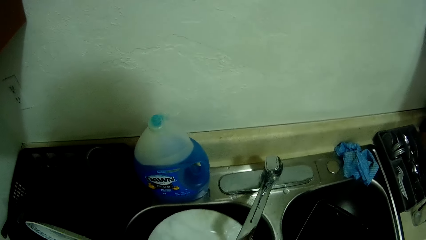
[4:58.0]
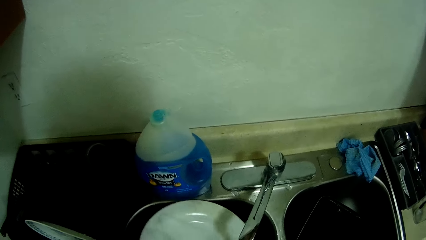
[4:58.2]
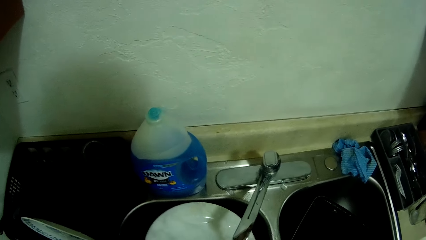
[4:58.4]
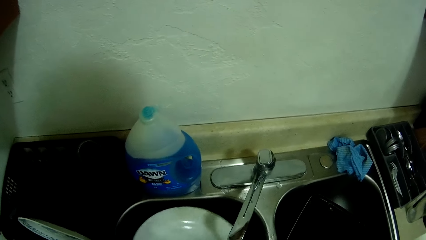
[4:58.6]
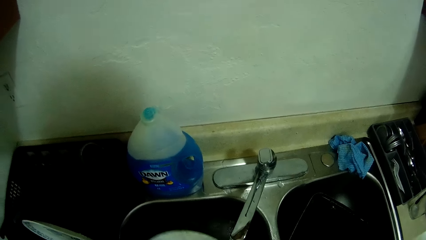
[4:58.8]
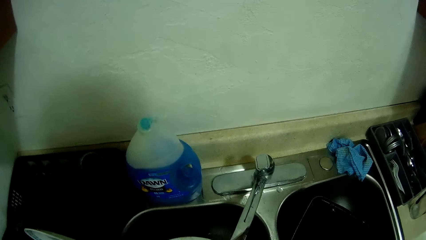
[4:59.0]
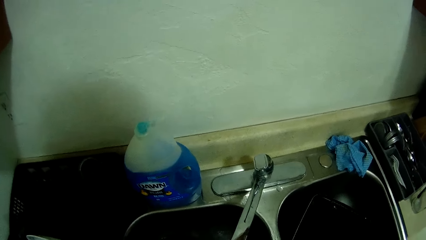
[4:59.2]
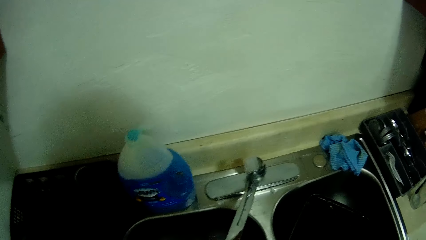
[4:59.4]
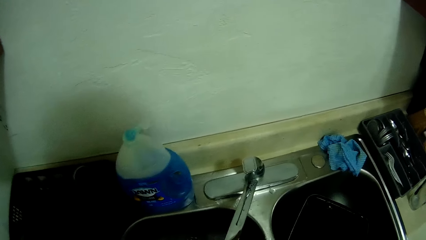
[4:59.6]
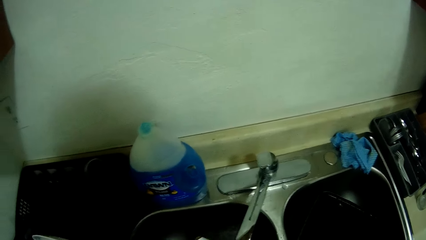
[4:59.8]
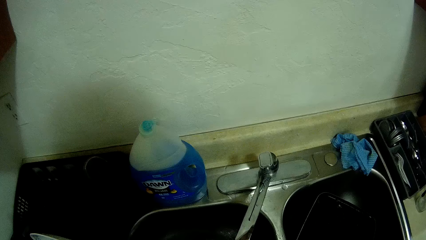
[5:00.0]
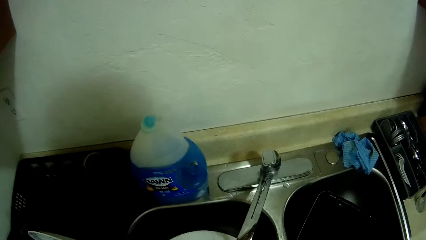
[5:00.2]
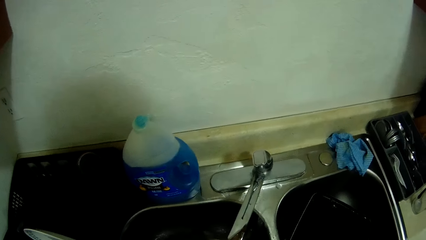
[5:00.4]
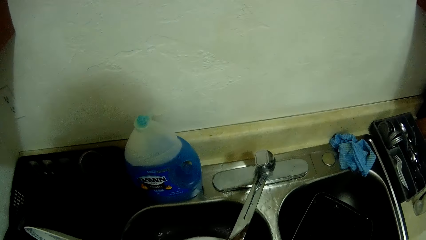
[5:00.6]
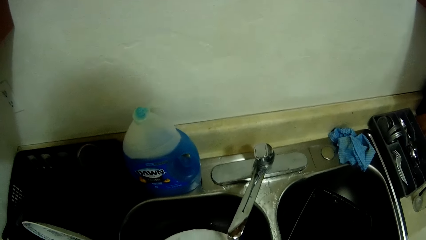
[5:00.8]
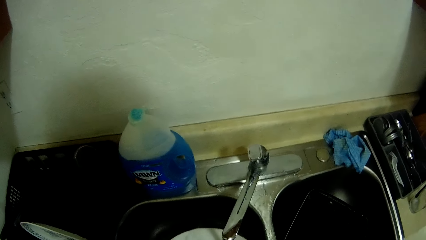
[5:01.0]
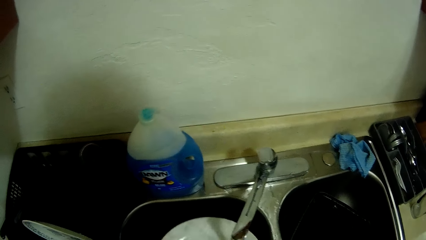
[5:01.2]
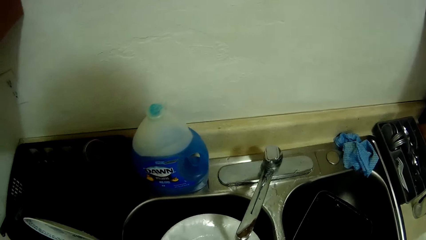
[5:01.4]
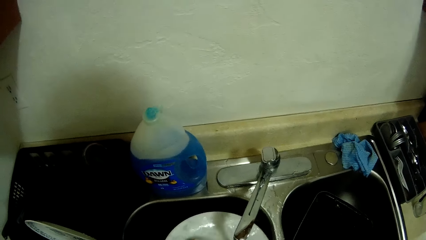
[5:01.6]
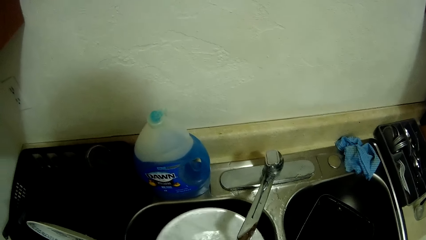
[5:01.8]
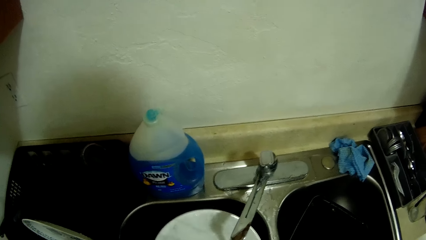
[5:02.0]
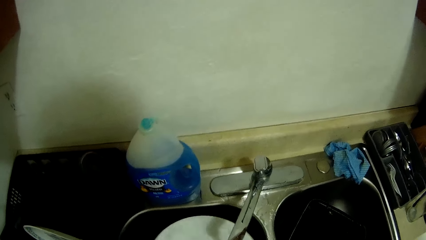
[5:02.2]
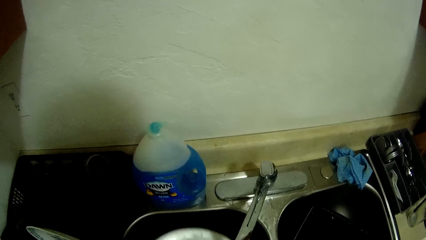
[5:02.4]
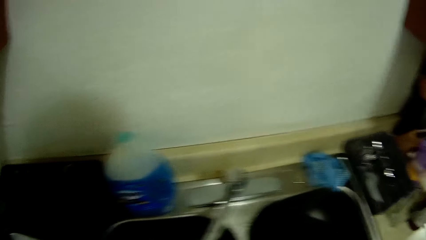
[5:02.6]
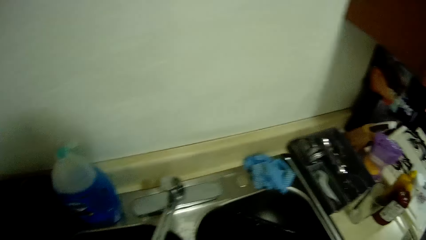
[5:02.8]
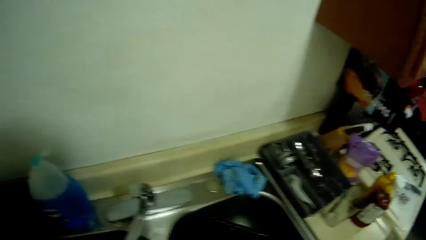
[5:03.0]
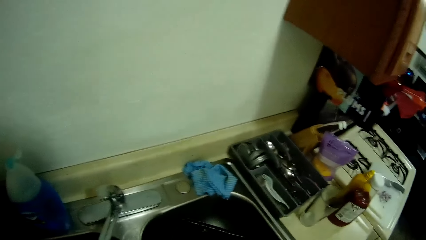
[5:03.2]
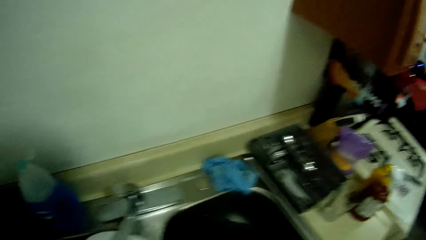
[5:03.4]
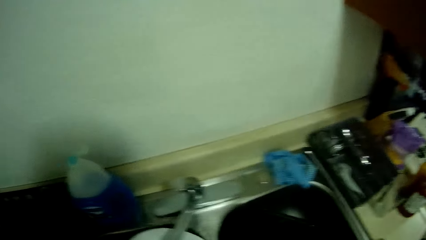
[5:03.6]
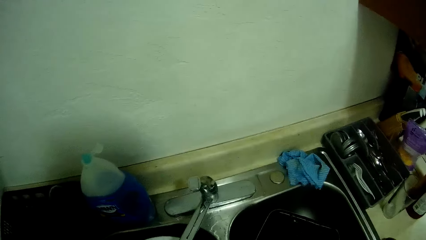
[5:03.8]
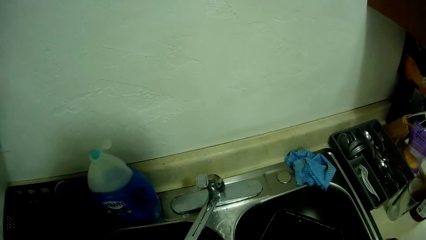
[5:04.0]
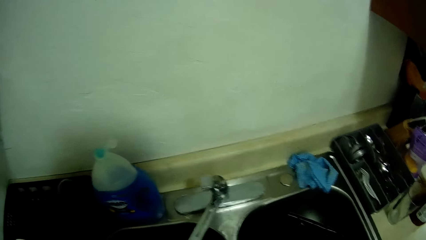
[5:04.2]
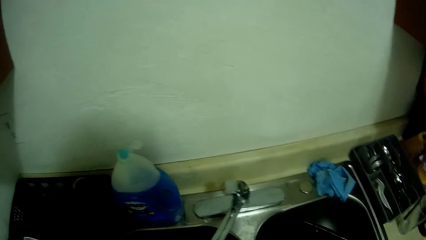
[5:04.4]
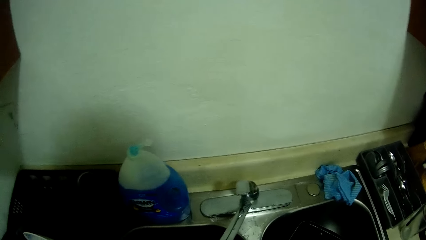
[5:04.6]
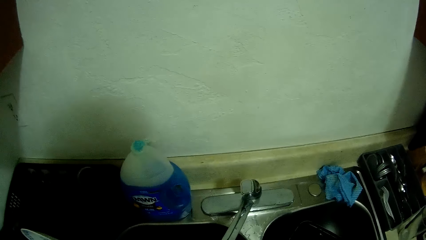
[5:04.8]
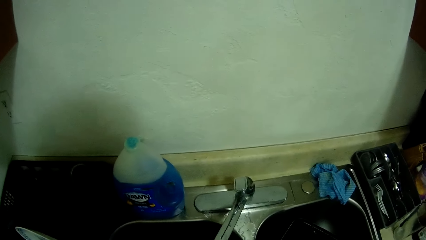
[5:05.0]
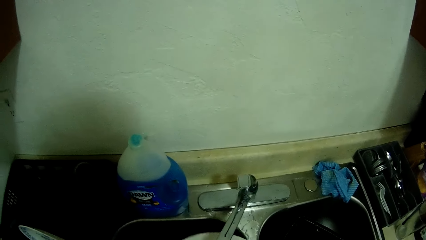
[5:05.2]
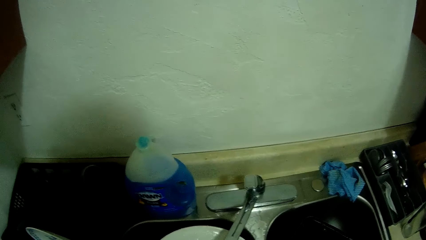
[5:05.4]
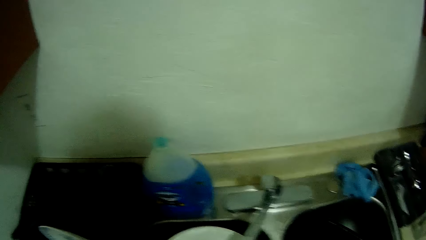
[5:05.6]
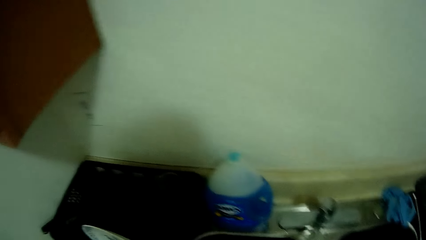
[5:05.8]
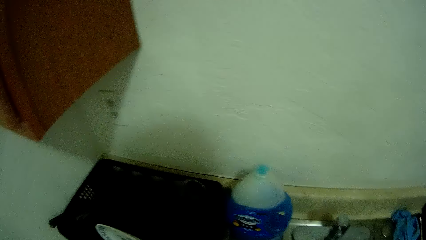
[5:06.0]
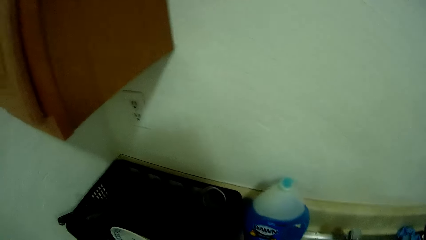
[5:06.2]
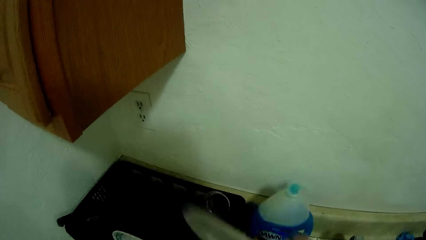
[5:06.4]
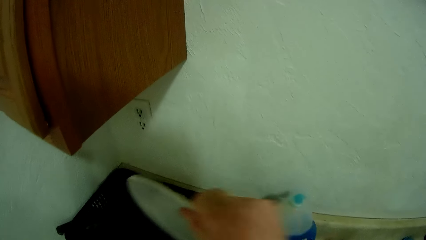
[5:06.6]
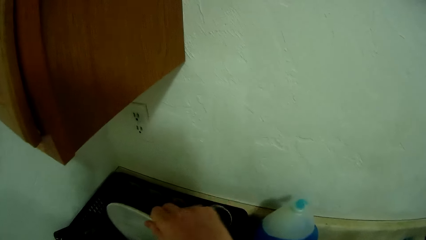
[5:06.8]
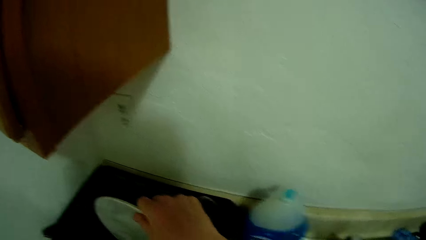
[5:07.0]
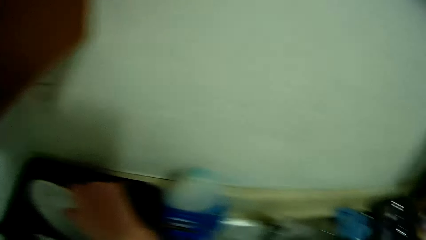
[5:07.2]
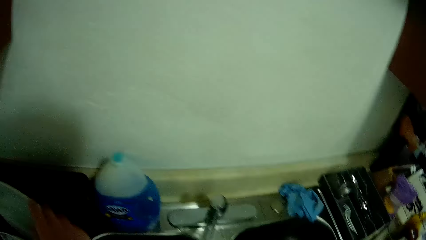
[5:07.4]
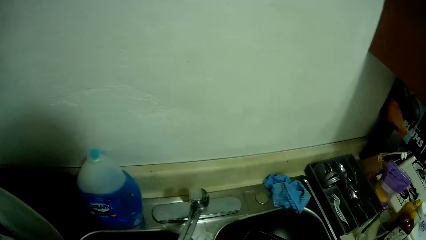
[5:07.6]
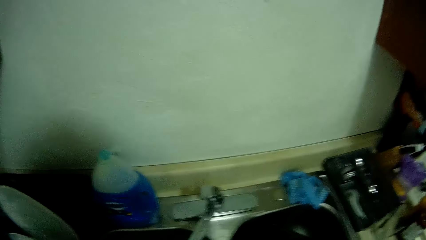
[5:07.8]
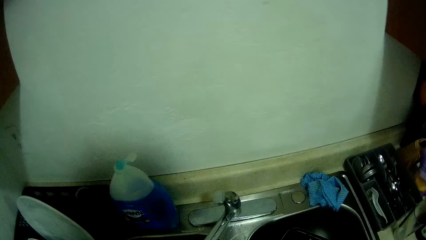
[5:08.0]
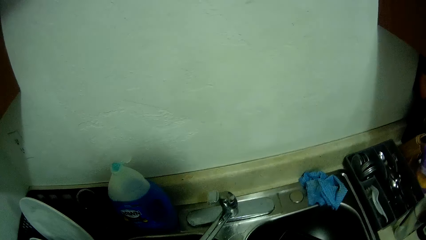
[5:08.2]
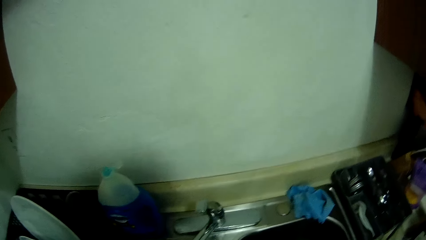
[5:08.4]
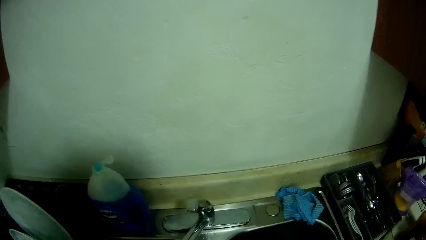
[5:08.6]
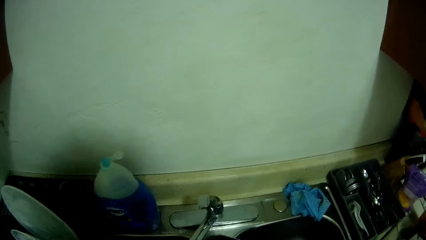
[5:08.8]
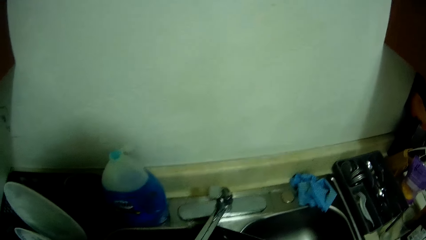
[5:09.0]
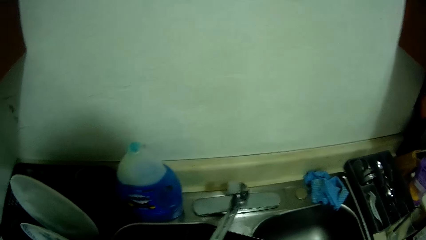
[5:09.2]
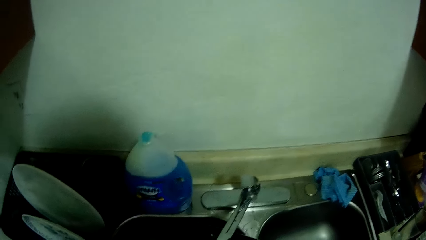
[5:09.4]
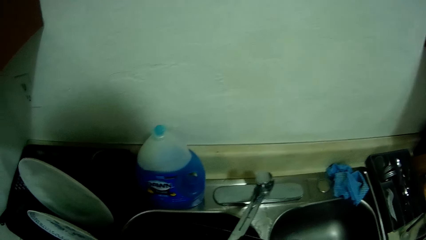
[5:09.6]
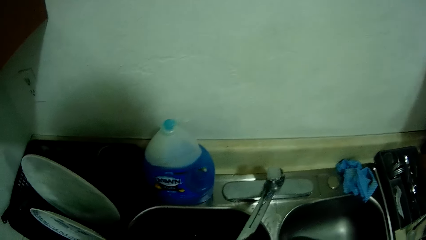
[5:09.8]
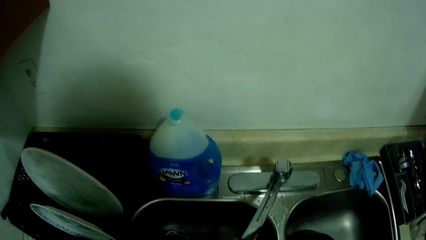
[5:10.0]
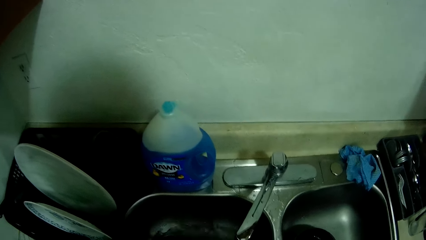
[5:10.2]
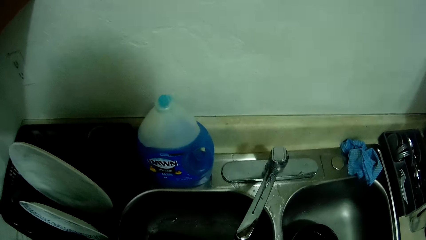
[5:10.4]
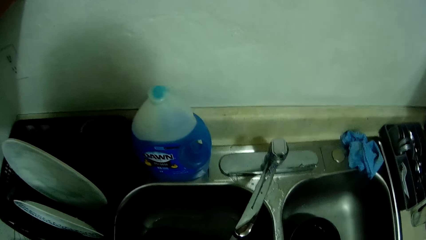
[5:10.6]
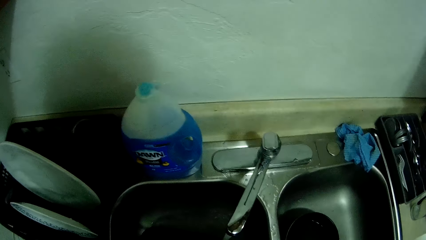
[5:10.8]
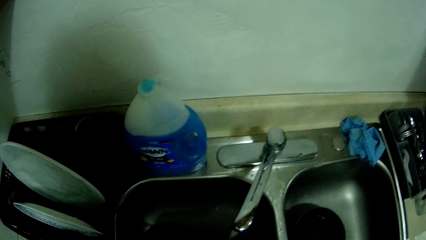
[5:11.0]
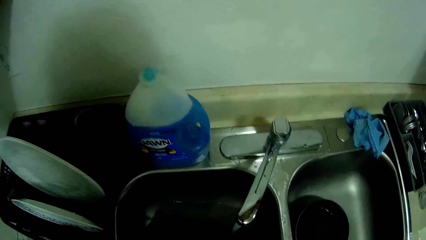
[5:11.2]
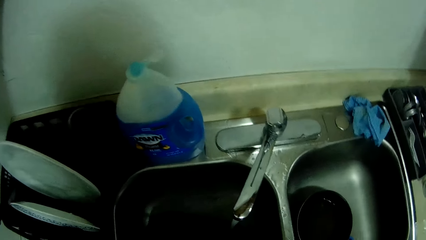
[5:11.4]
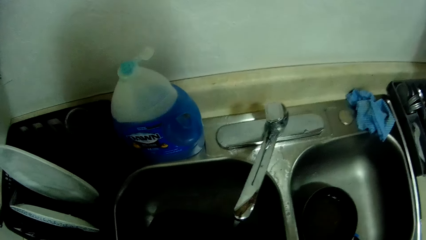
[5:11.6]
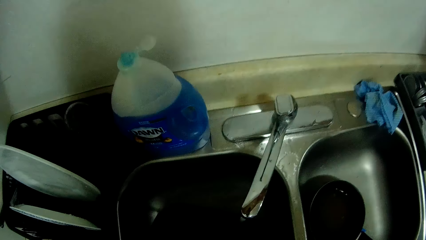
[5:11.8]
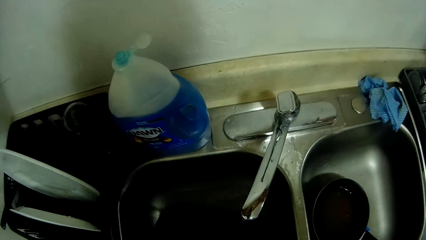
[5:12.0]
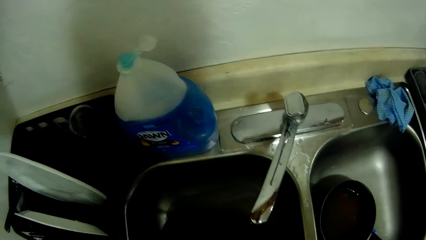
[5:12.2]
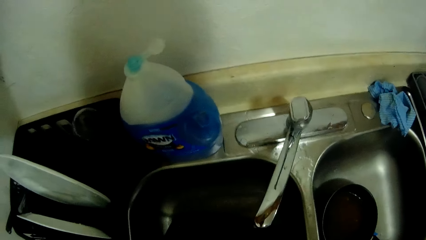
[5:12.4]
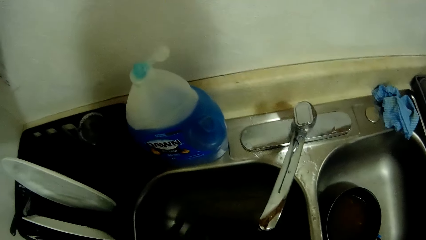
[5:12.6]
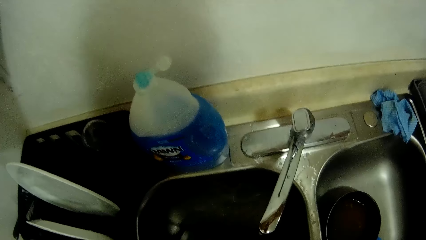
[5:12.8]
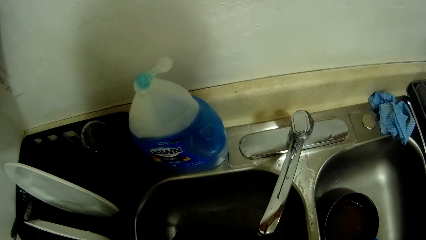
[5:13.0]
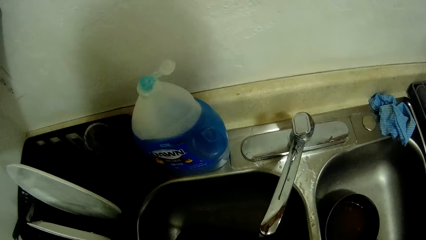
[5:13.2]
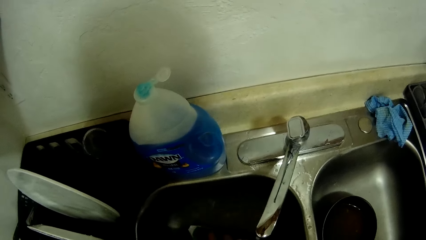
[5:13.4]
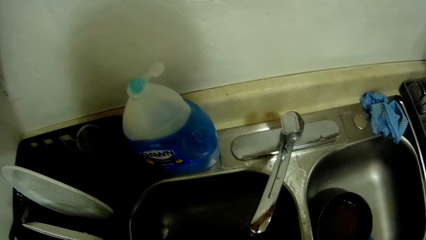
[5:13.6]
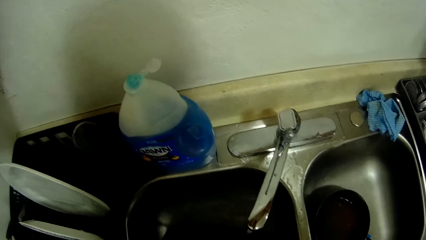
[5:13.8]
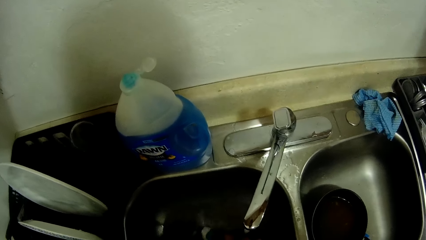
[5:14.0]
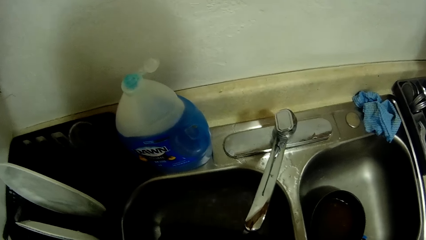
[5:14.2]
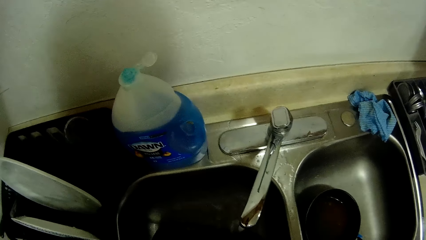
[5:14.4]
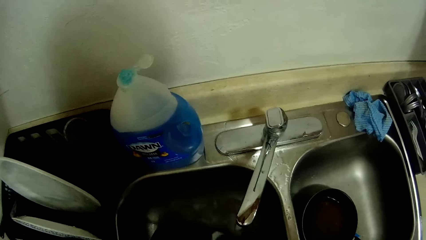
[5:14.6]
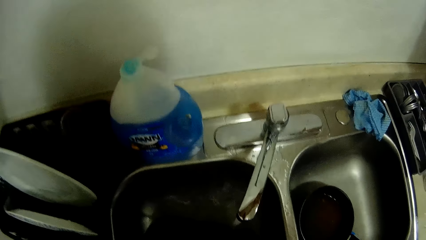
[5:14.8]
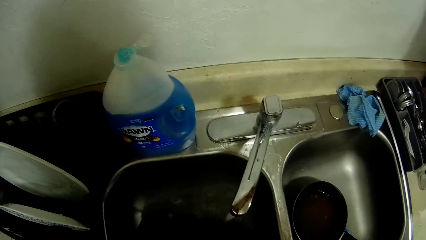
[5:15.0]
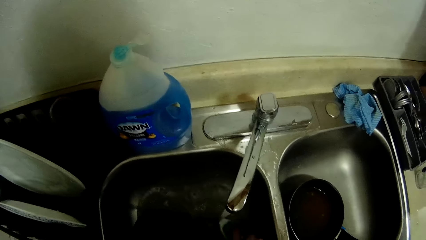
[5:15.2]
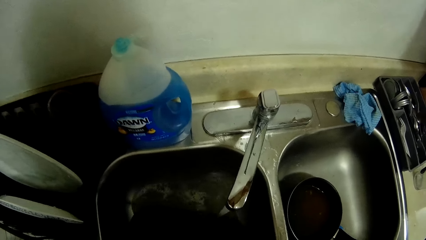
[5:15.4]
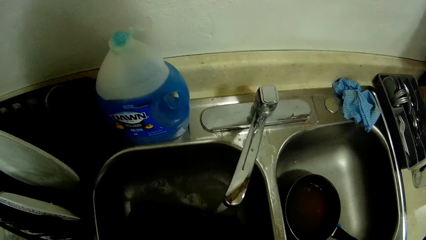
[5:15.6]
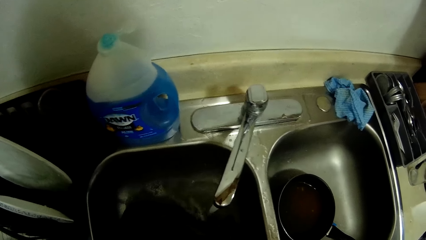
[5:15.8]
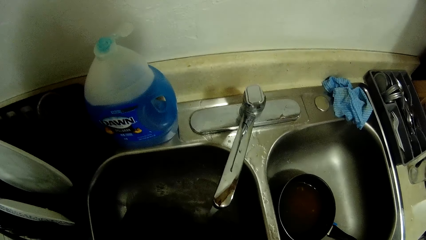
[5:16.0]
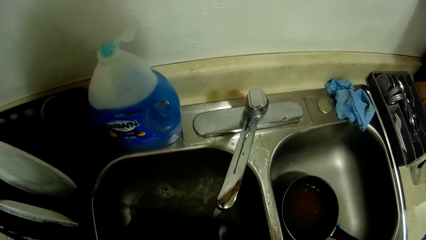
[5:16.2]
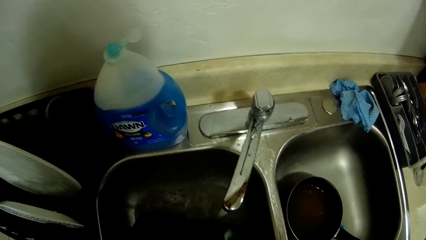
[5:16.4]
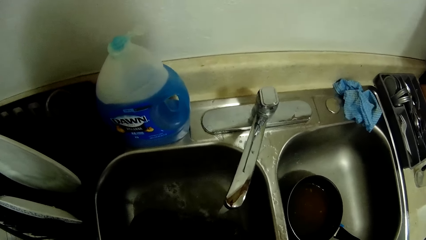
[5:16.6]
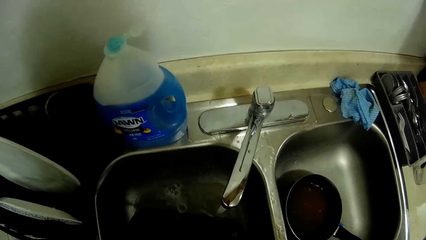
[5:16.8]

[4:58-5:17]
The camera wearer looks around. He puts the plate in the plate rack on the countertop with his right hand. He rinses a frying pan in the sink.
